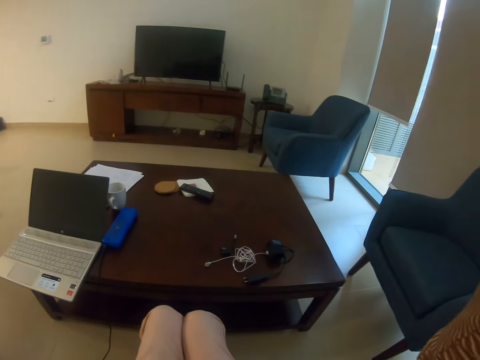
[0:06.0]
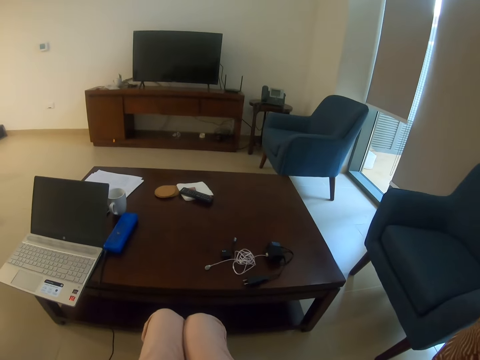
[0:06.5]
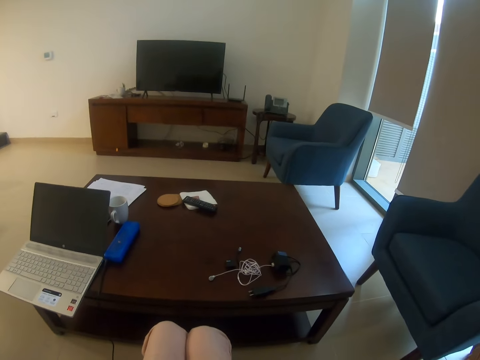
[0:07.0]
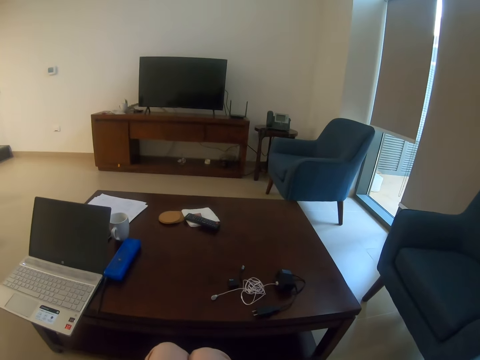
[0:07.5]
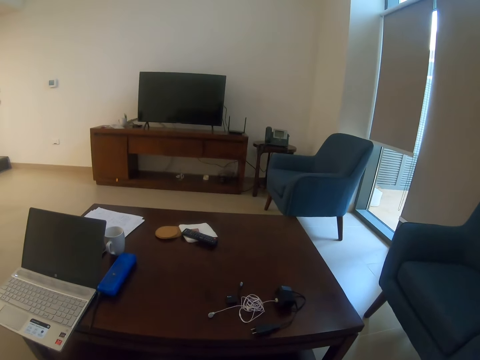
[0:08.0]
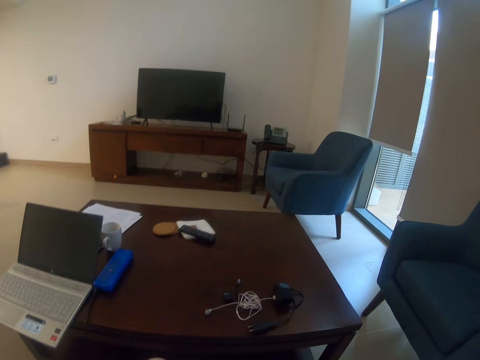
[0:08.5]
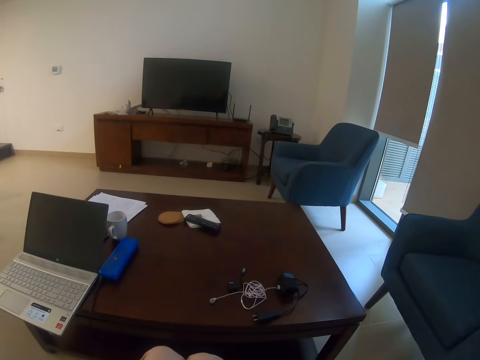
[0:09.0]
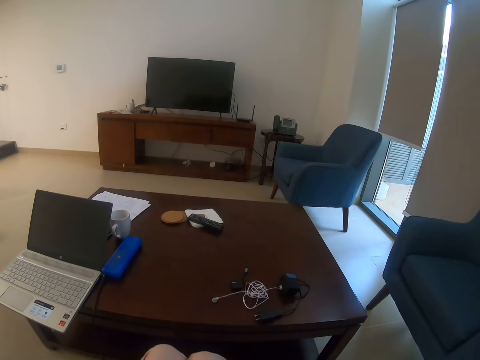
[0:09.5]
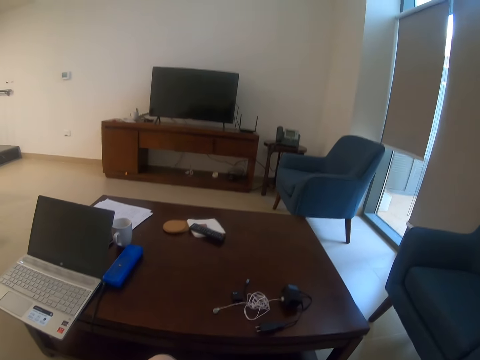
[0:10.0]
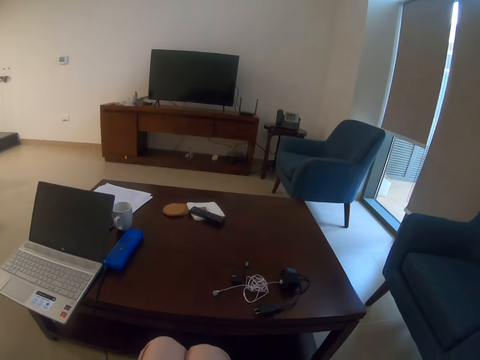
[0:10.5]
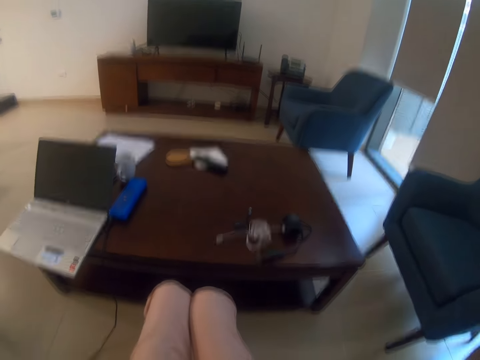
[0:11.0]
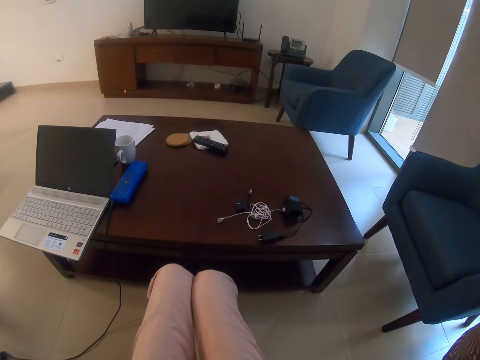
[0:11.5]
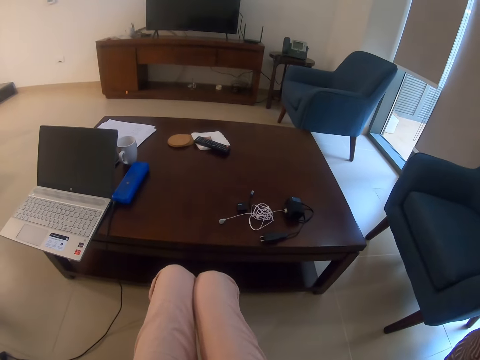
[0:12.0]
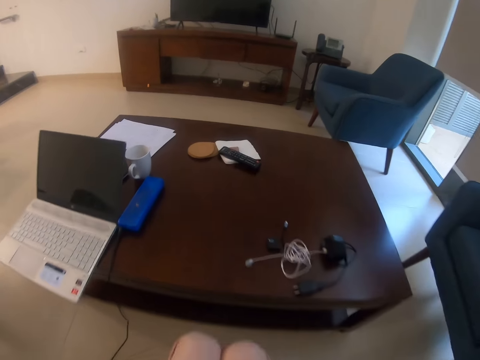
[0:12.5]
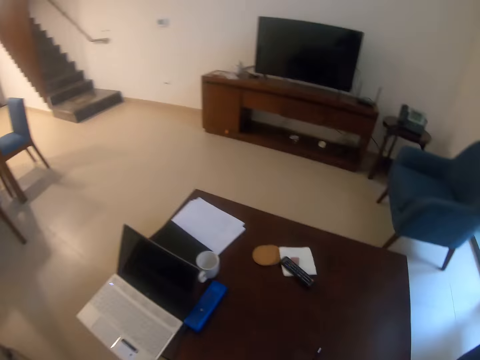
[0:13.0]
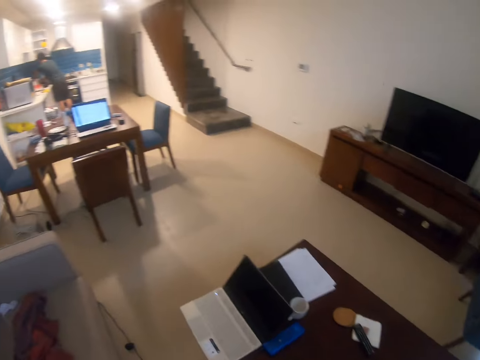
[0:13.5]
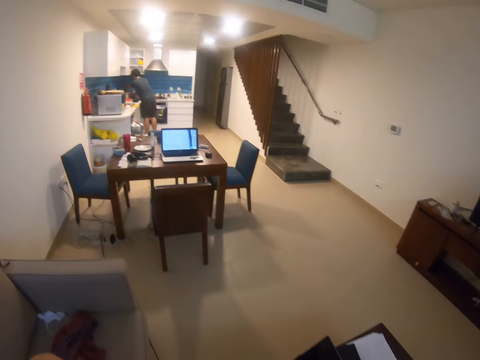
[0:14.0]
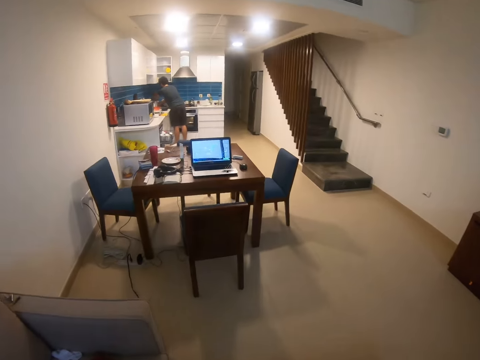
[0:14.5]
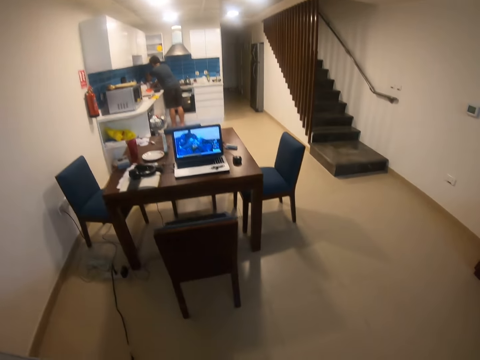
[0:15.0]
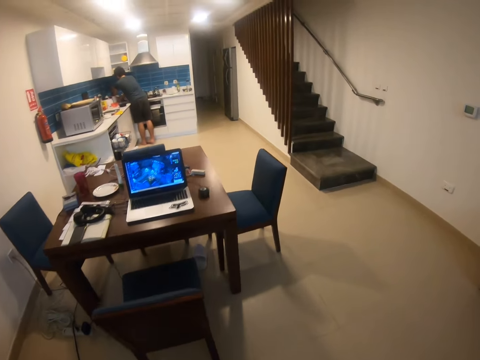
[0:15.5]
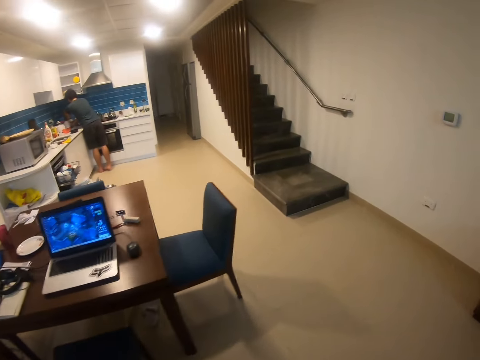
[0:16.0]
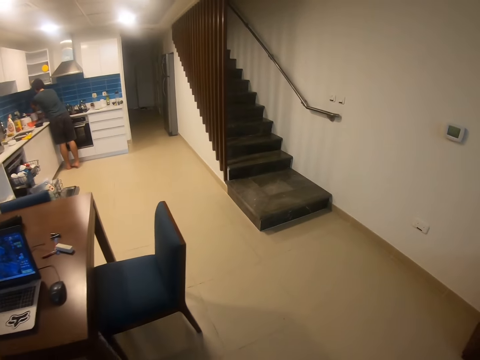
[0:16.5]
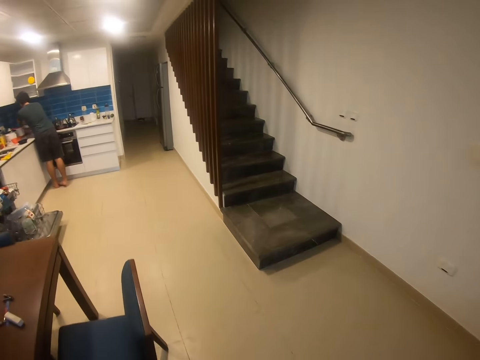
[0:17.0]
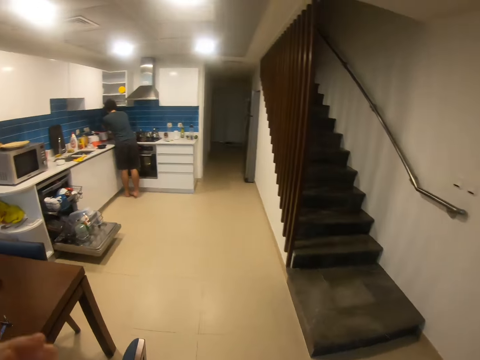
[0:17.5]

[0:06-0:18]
The camera wearer stands from the seat. They walk around the house.

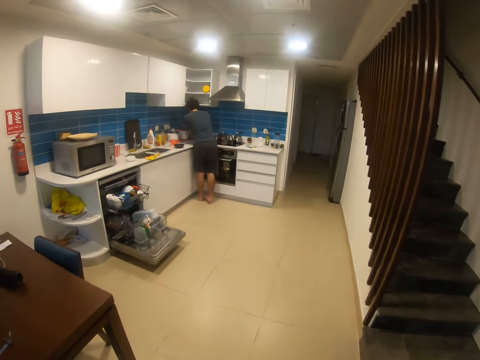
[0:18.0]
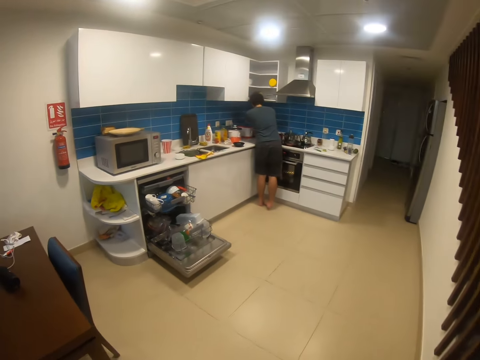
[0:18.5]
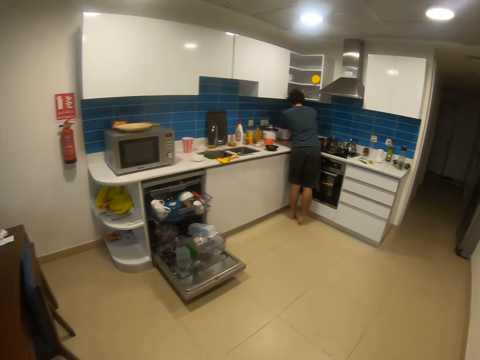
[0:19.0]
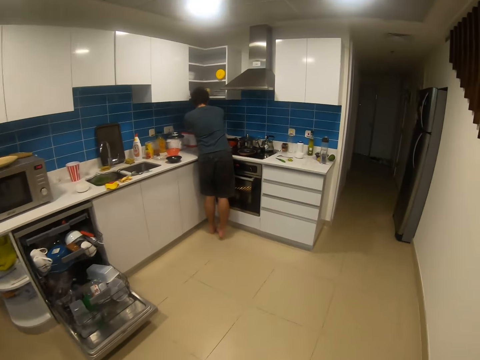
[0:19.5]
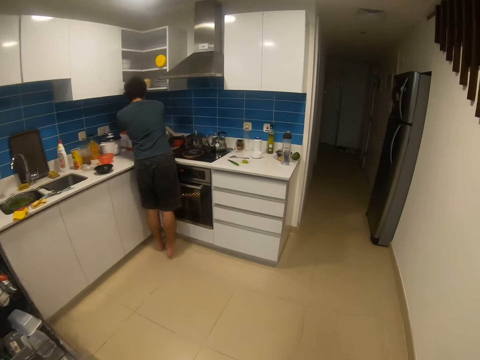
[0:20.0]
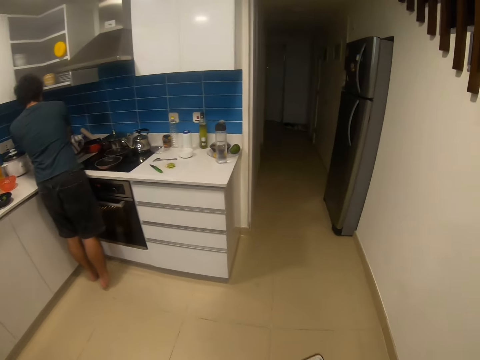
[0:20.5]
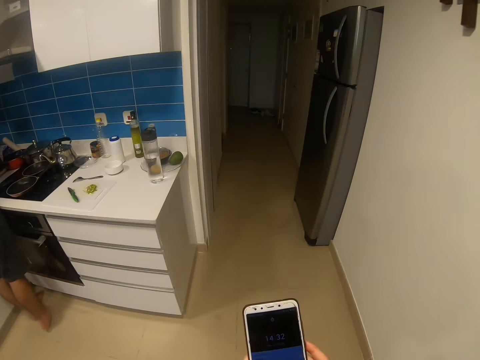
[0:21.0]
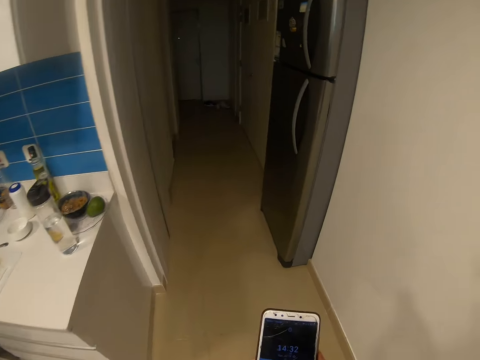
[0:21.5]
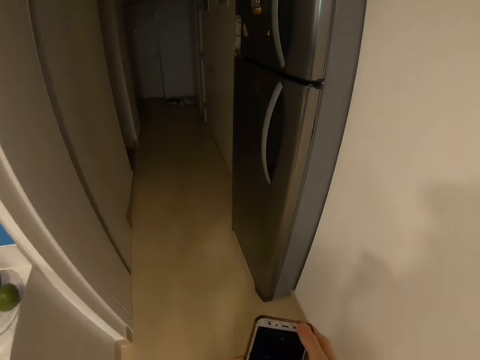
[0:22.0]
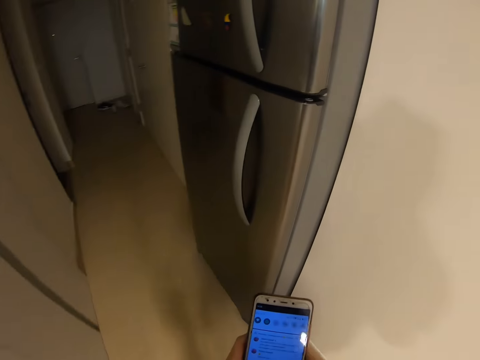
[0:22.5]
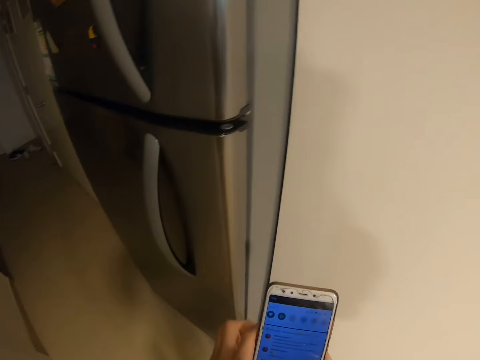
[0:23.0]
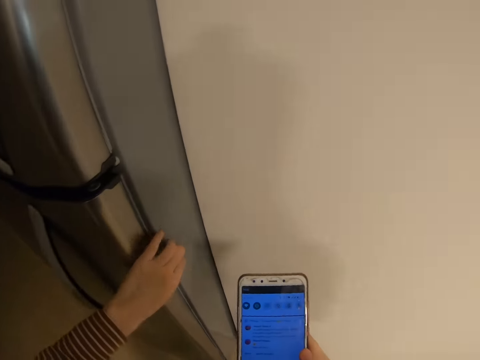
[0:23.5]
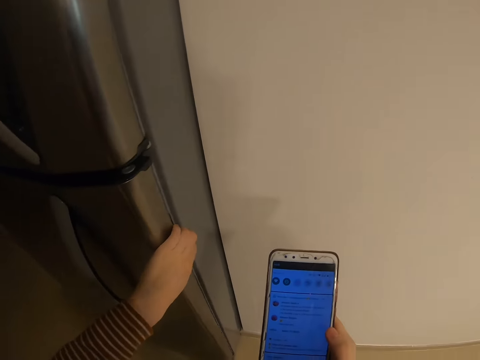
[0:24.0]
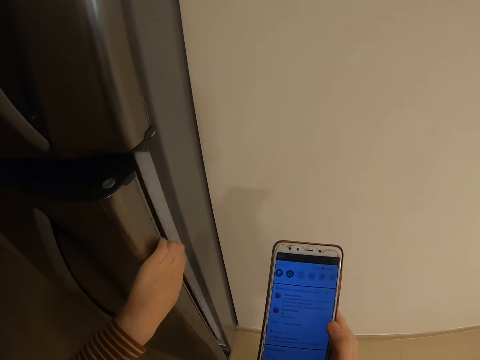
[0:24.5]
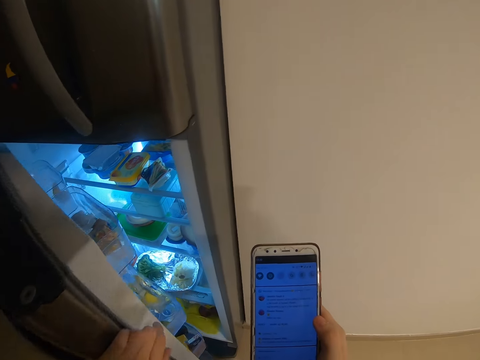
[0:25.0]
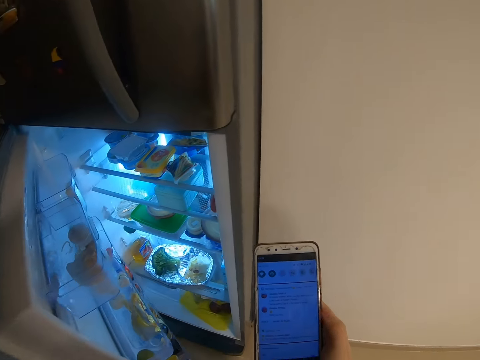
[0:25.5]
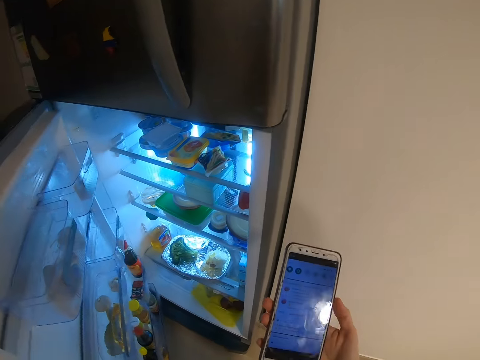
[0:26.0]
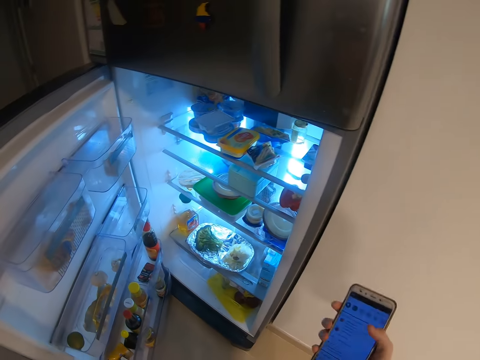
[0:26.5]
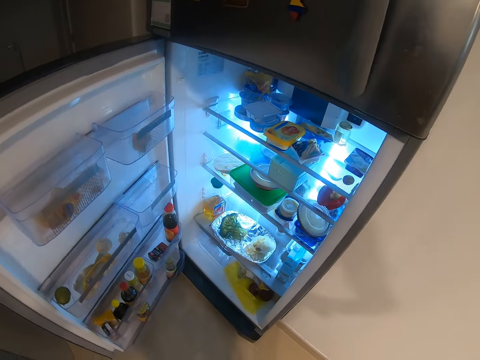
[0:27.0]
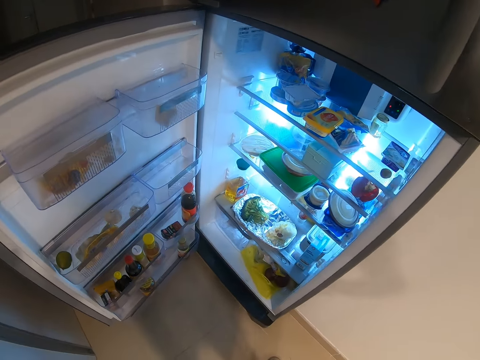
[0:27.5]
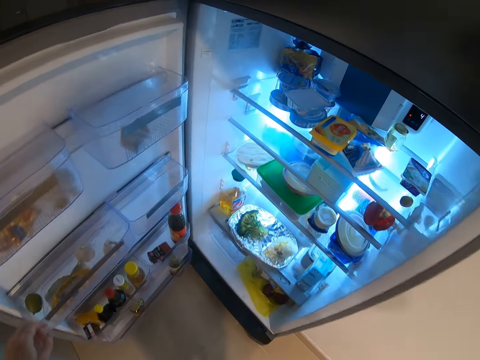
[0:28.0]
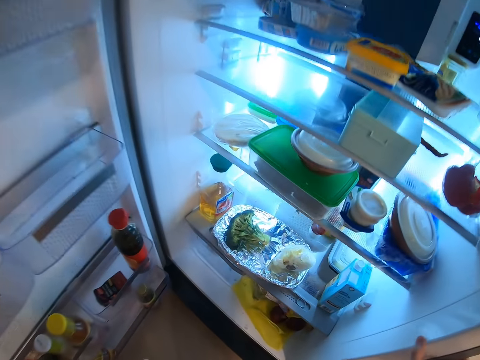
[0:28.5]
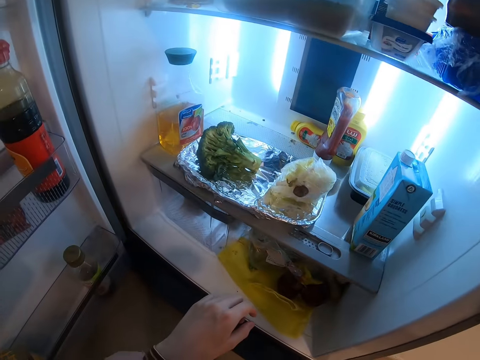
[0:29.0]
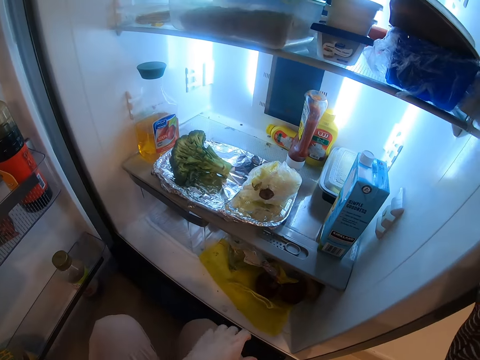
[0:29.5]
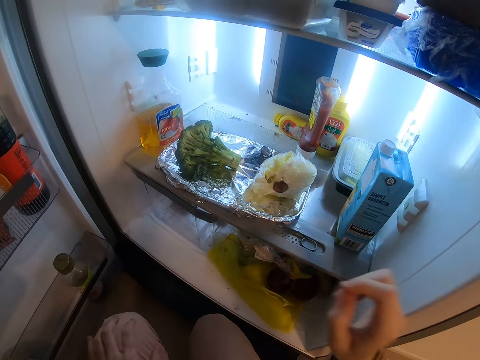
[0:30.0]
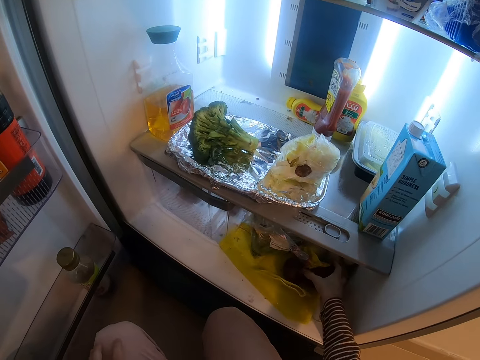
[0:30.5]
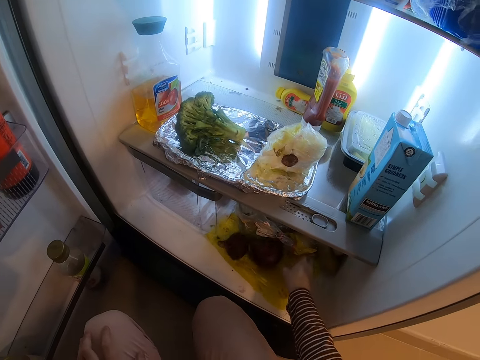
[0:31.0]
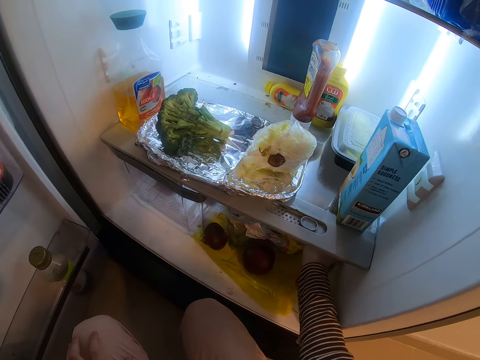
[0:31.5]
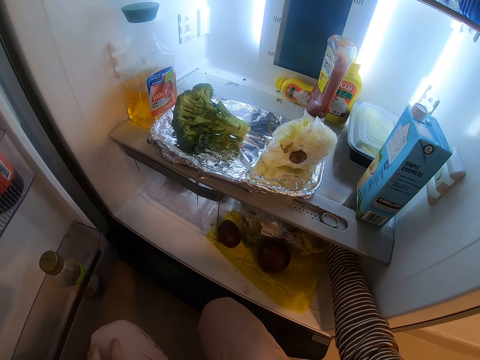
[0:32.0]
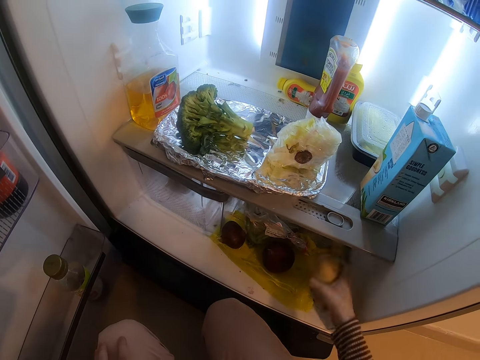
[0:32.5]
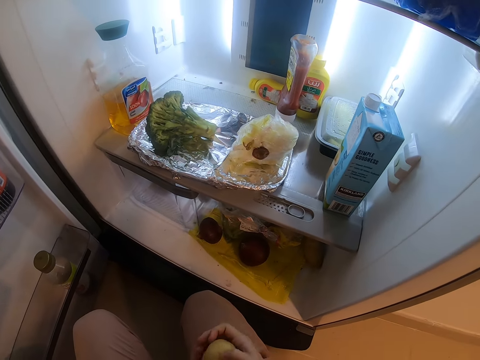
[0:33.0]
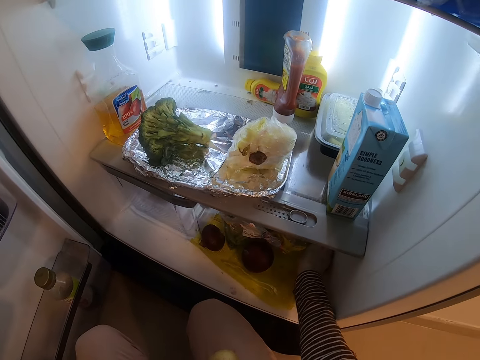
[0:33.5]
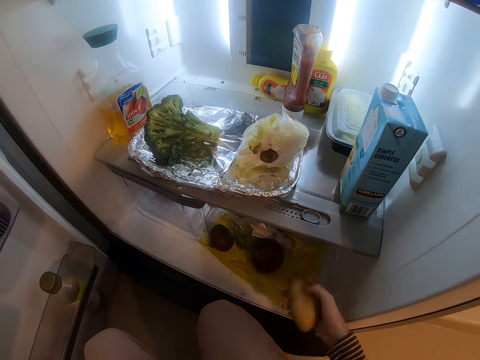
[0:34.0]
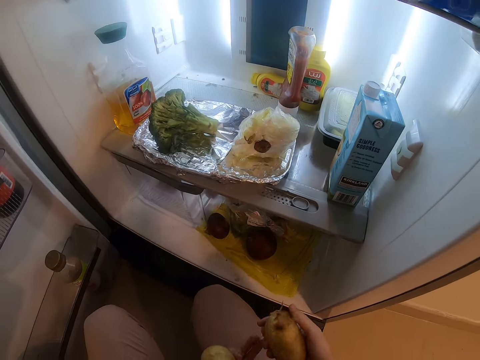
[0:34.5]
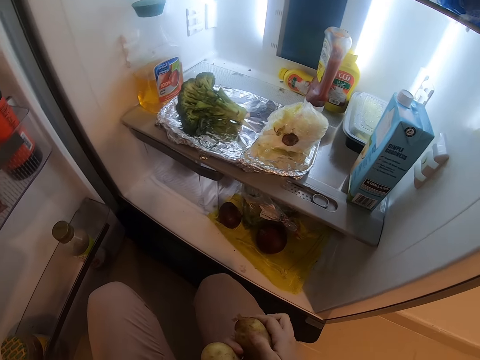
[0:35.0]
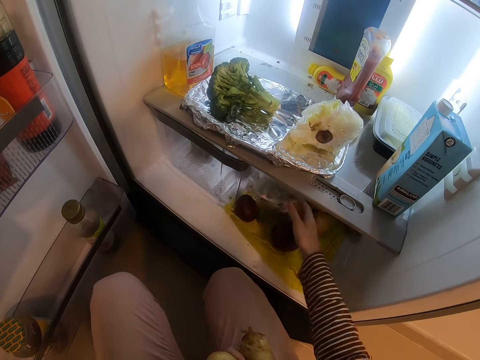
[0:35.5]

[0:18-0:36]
A man stands in the kitchen. The camera wearer walks in the room. She holds a phone in hand. She scrolls the phone. She uses the phone in hand. She stands at the fridge. She opens the fridge. She lowers the phone in hand. She squats in front of the fridge. She reaches her hand inside the fridge. She takes a potato from the fridge. She hands the potato to the left hand. She takes a potato from the fridge. She hands the potato to the left hand.
